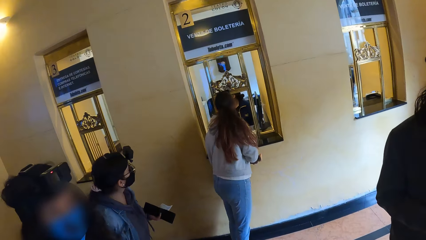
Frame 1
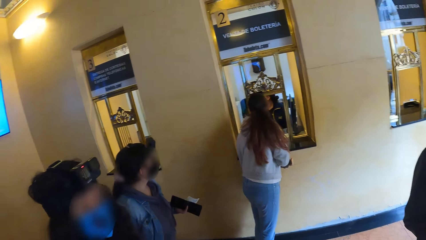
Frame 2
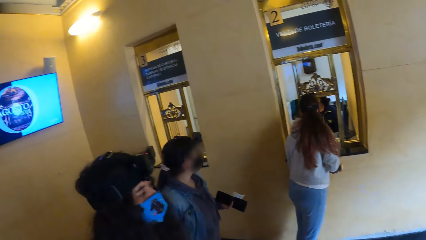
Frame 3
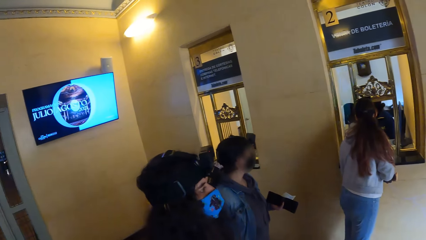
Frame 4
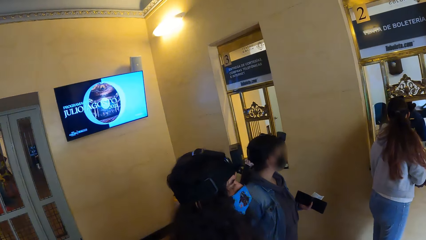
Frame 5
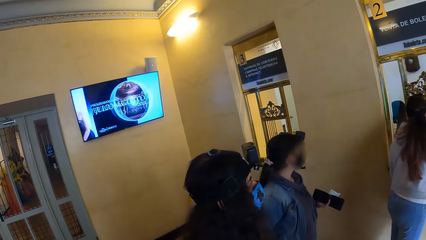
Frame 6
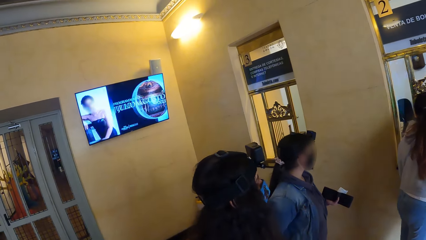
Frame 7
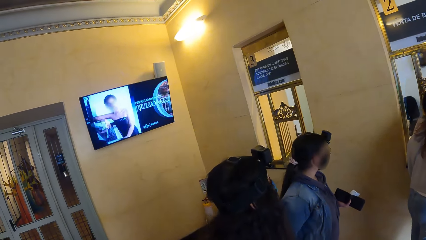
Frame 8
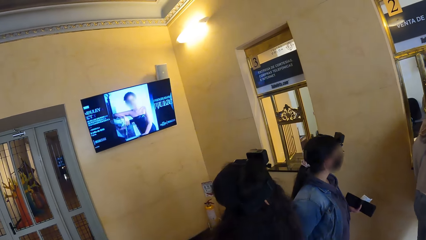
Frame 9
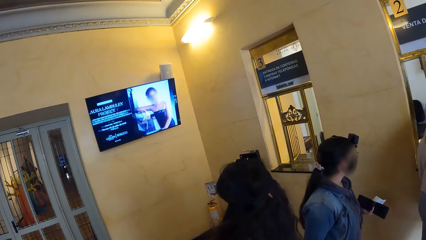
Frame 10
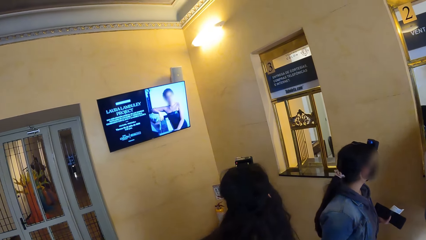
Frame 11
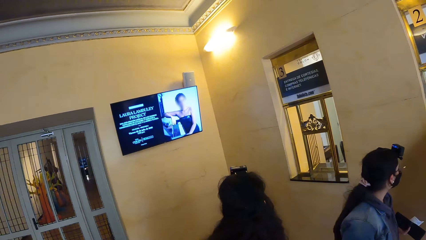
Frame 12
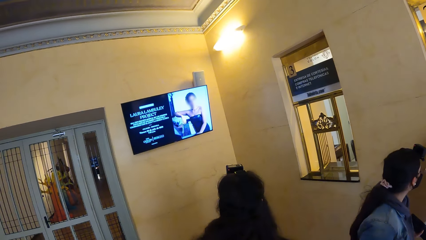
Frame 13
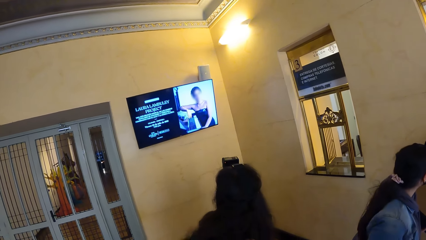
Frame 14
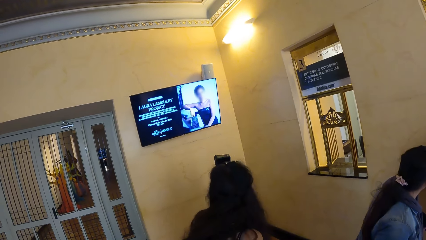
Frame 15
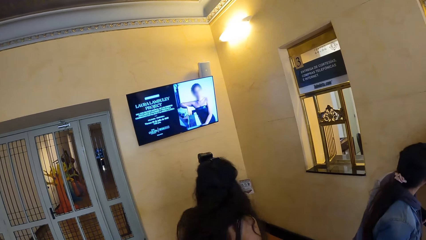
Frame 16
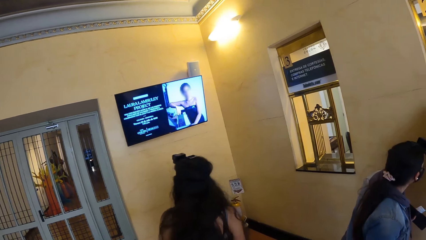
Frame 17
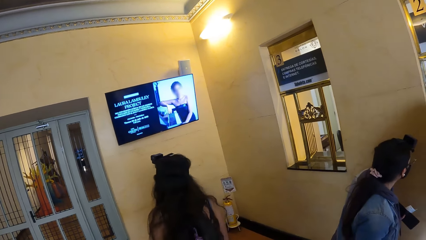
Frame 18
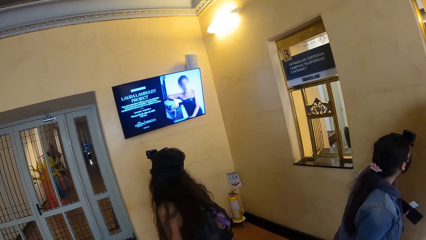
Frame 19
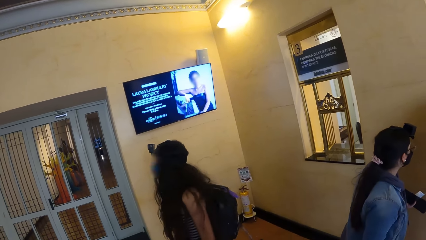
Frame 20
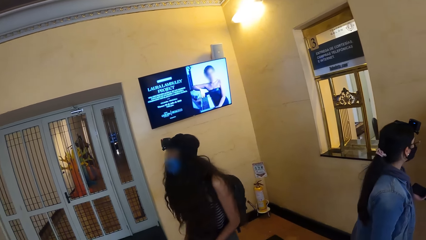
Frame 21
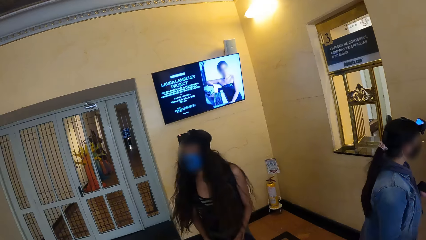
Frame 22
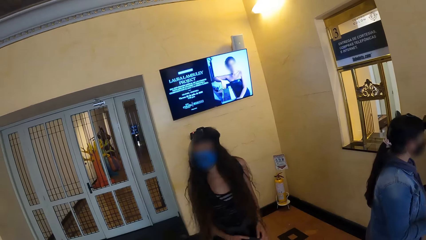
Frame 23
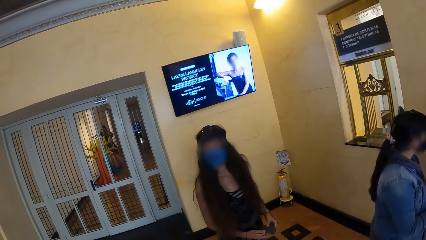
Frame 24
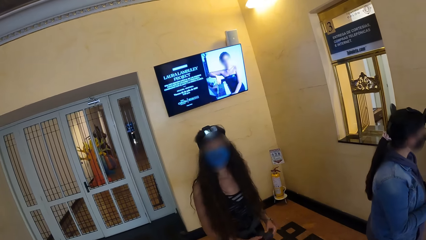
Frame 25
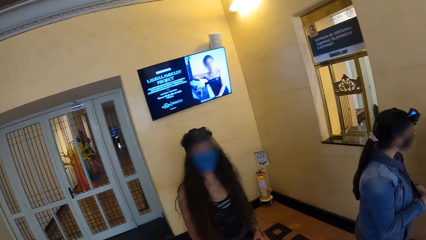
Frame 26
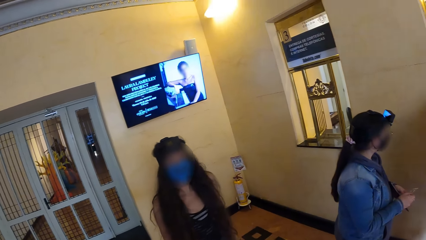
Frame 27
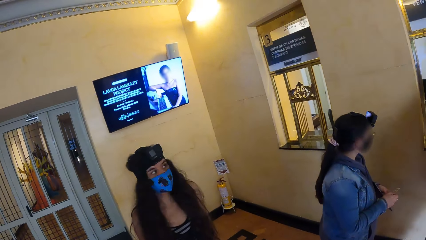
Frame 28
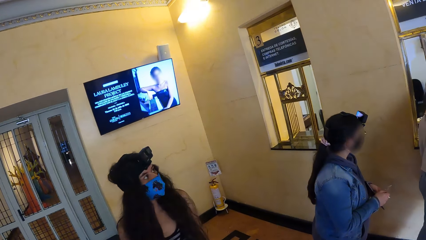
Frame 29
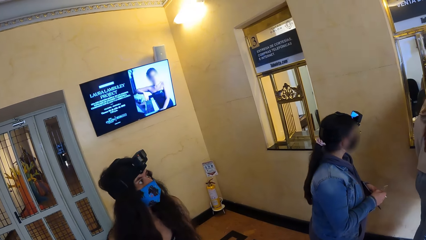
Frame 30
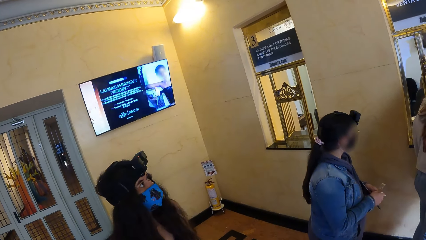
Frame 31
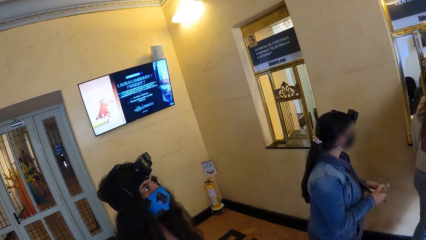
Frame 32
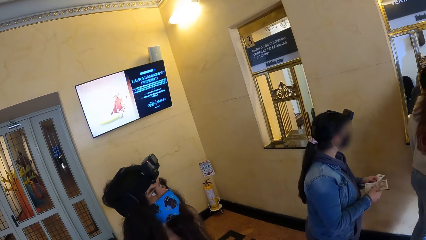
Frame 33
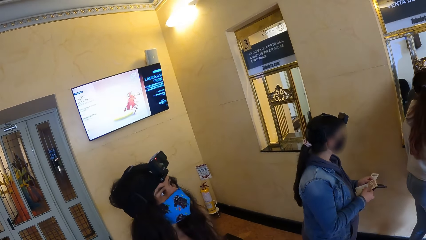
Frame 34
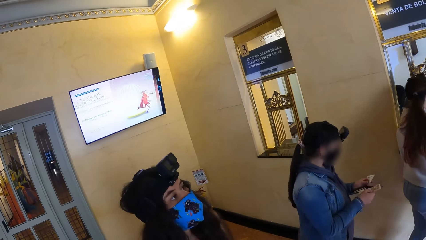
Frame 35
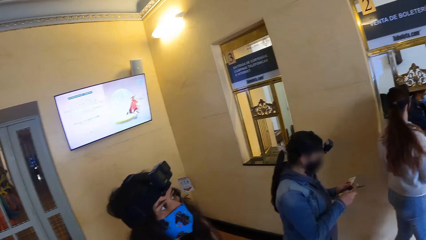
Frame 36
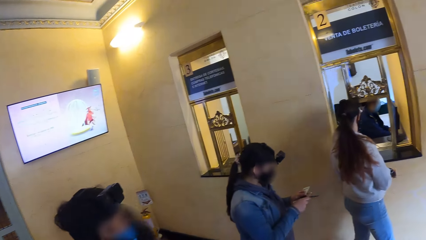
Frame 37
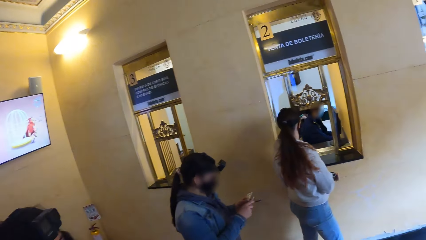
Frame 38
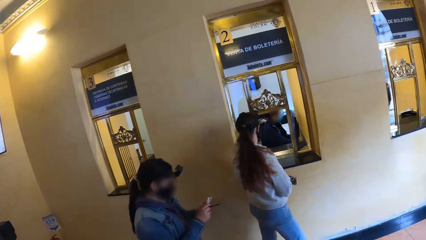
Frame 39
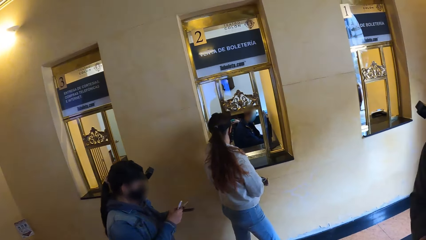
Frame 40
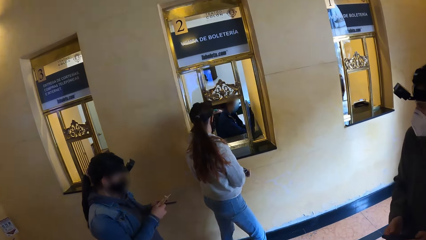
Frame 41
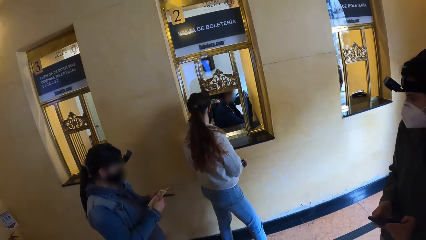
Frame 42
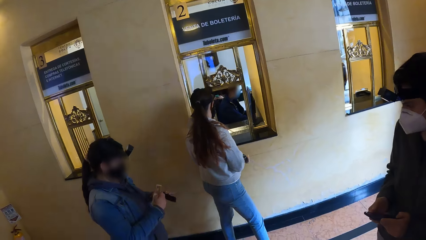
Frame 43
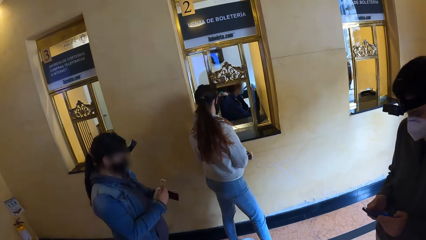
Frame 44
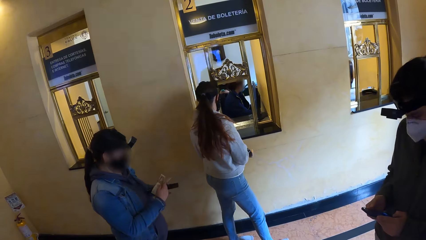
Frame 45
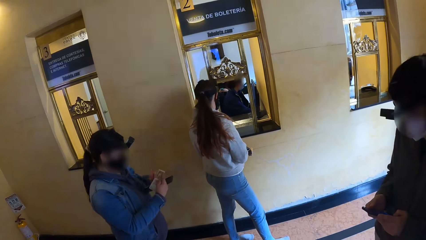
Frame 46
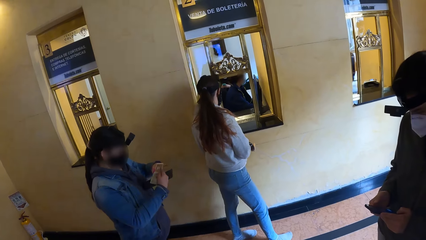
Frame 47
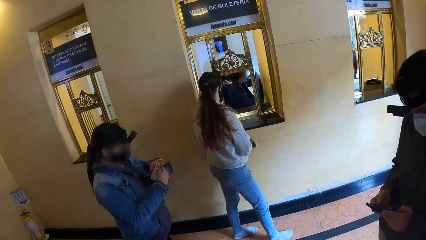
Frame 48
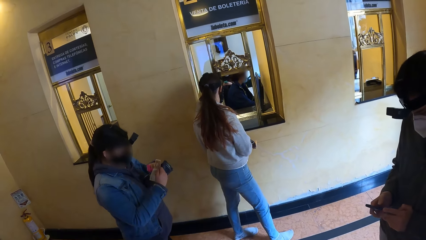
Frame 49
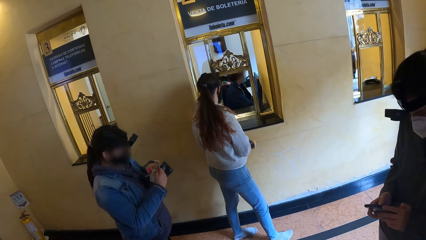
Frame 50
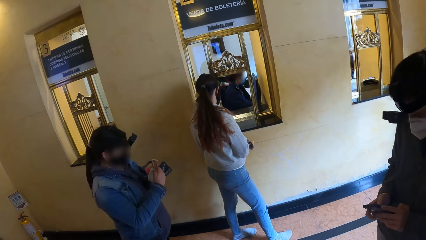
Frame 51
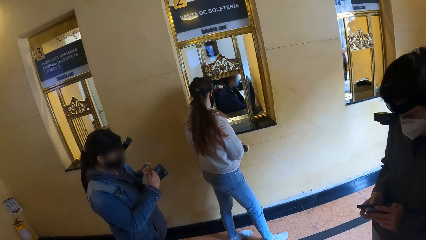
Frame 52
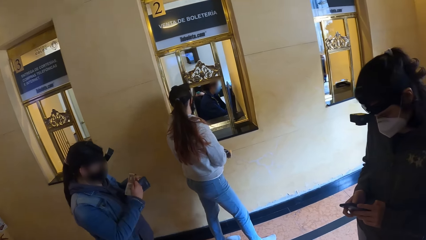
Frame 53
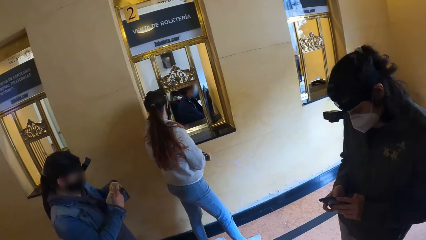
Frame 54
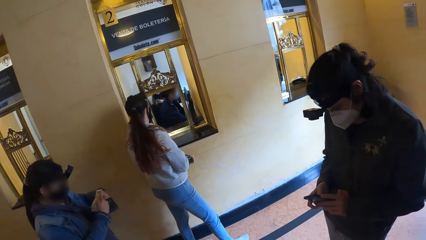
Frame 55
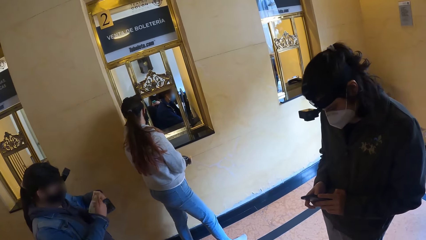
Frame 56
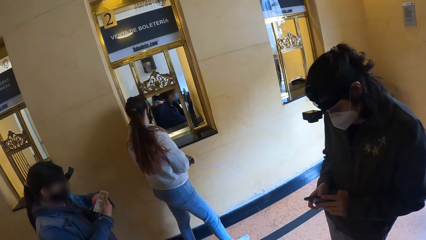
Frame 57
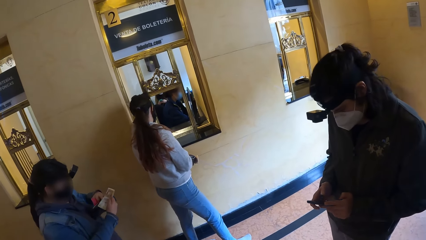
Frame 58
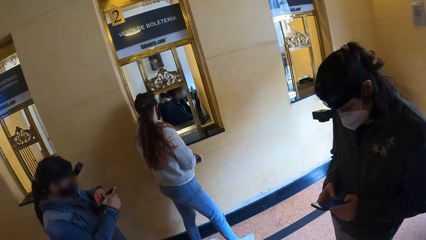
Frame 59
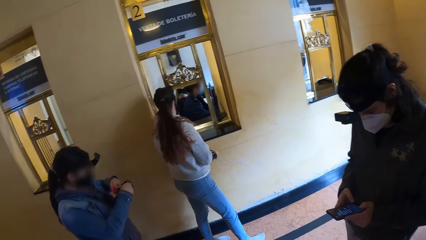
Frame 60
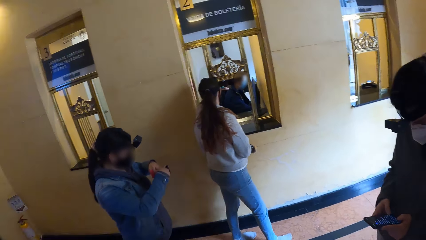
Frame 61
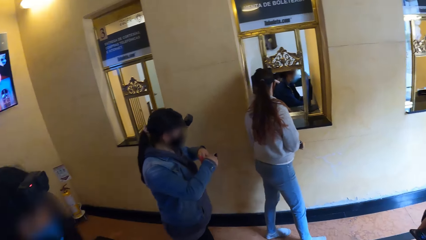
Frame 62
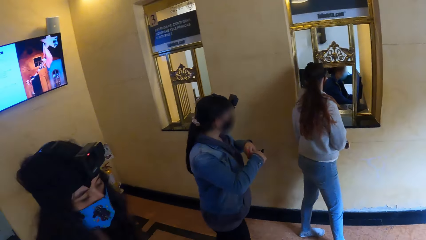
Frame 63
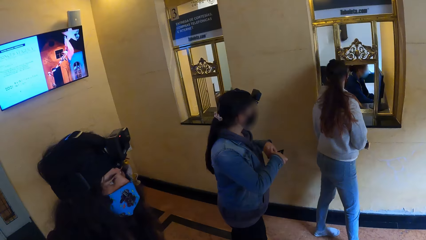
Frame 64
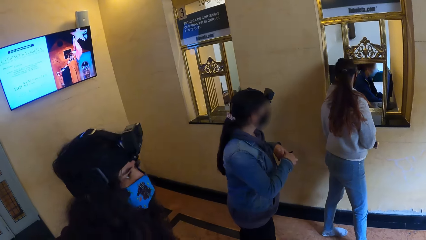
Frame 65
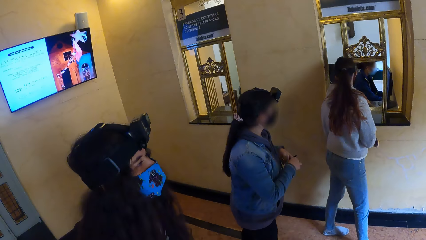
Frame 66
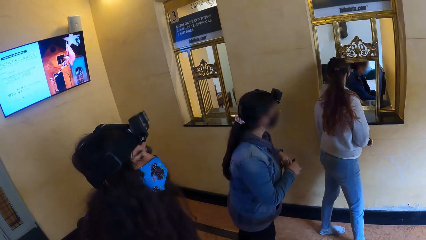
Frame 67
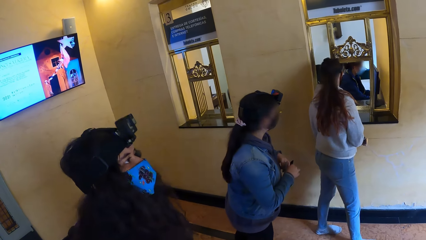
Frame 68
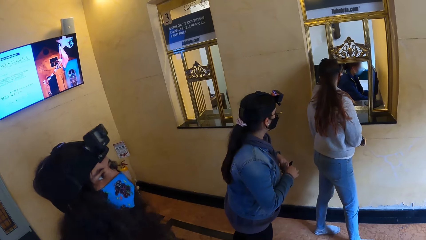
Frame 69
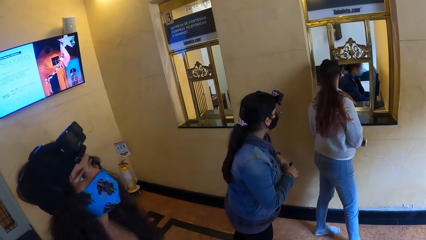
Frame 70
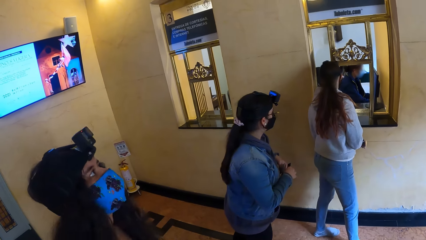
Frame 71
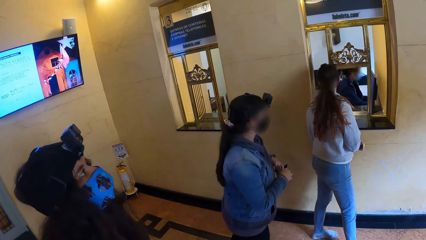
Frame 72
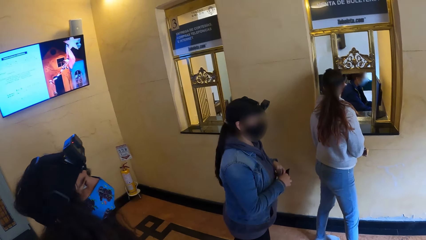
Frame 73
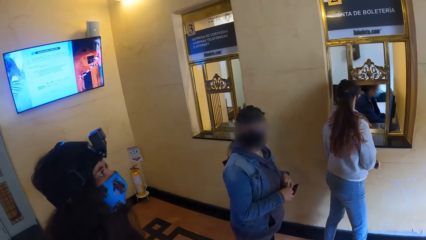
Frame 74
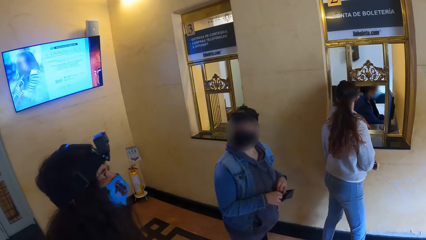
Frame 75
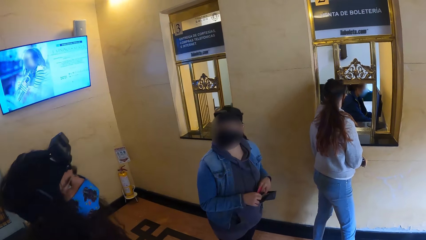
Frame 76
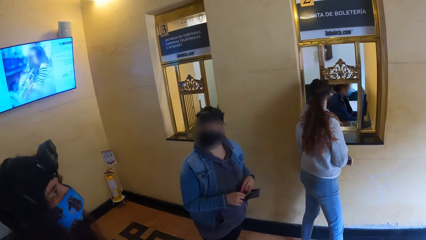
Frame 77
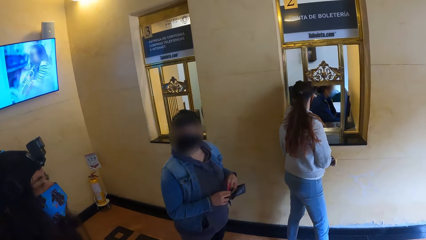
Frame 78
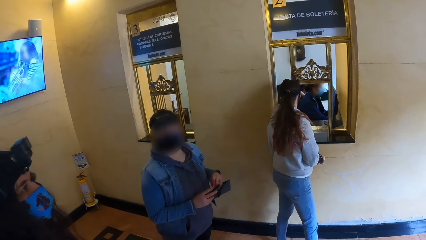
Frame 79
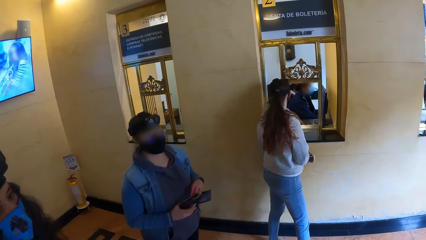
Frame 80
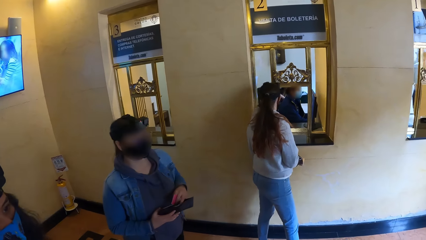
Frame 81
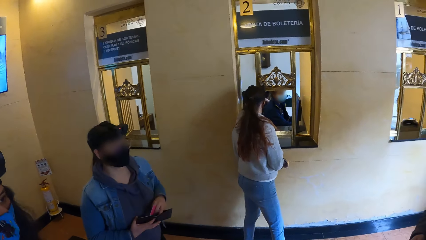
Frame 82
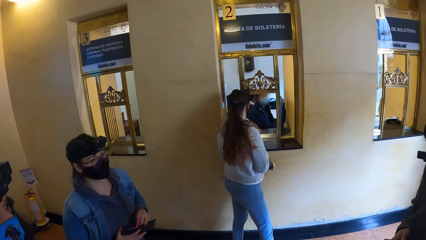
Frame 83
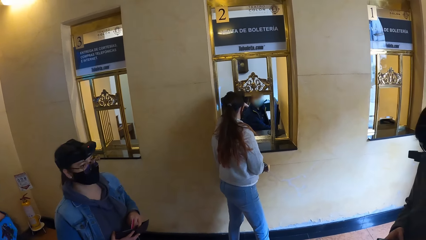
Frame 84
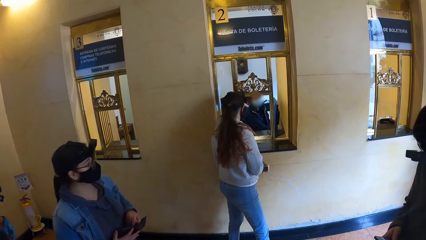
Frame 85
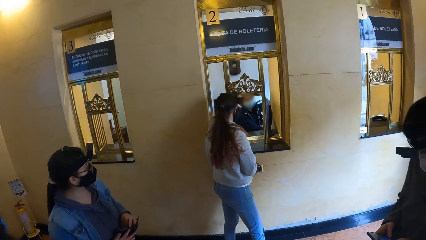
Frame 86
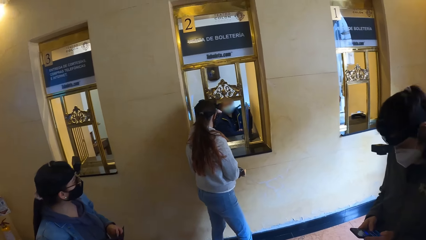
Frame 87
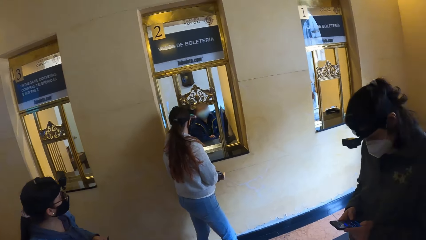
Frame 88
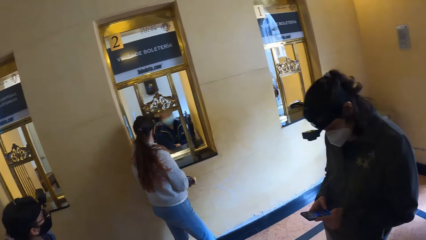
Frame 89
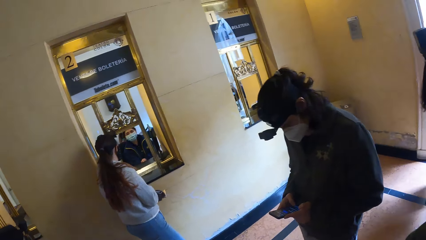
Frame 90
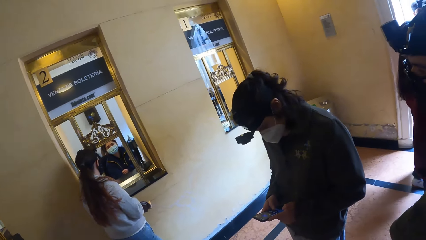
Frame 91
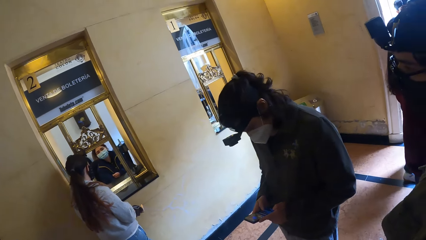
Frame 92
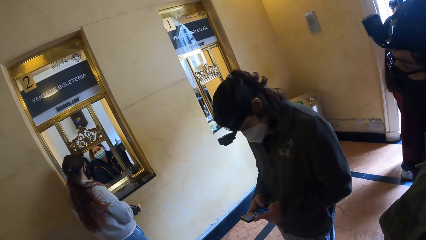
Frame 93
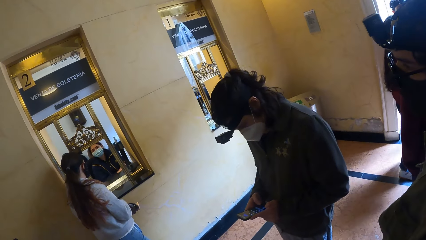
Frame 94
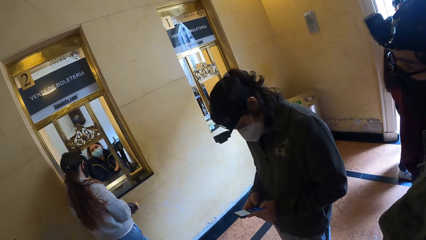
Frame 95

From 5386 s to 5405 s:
A woman looks at the identification card. A lady puts money in the pouch. The camera wearer looks around the building area. Another woman talks with the cashier. The camera wearer looks around.
